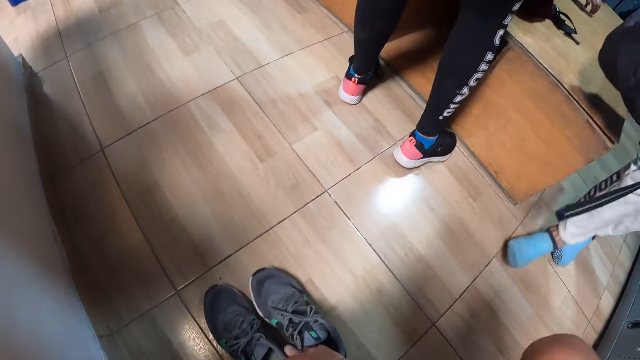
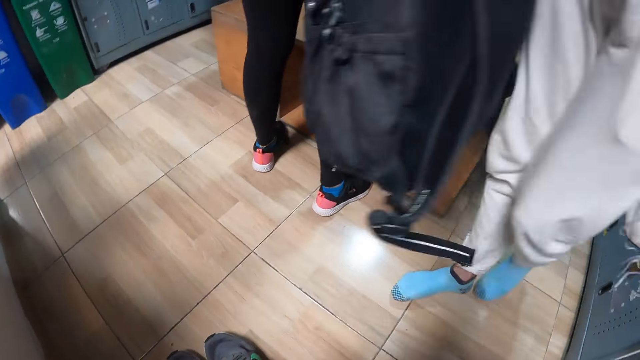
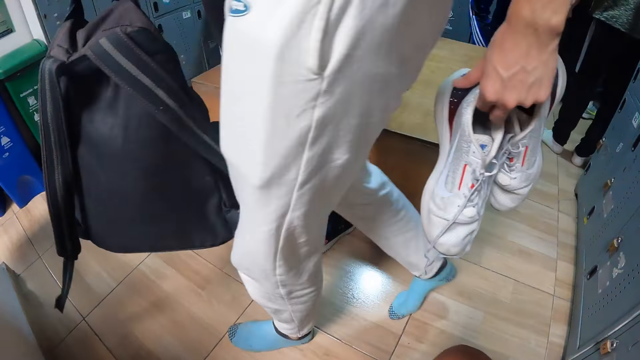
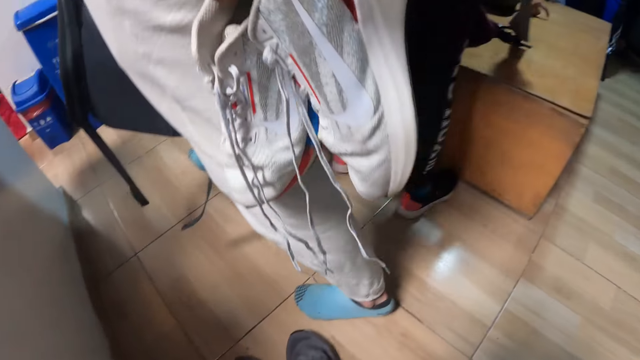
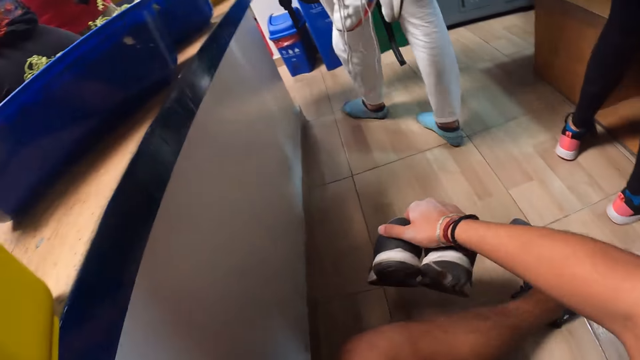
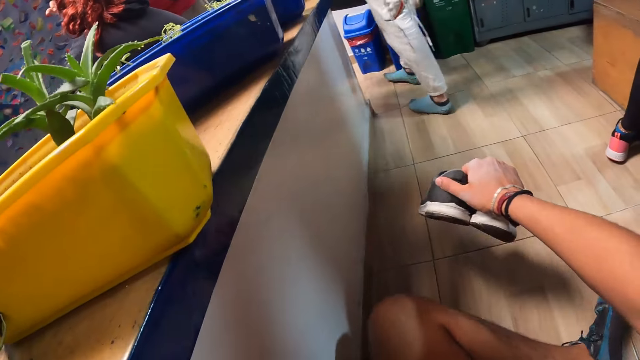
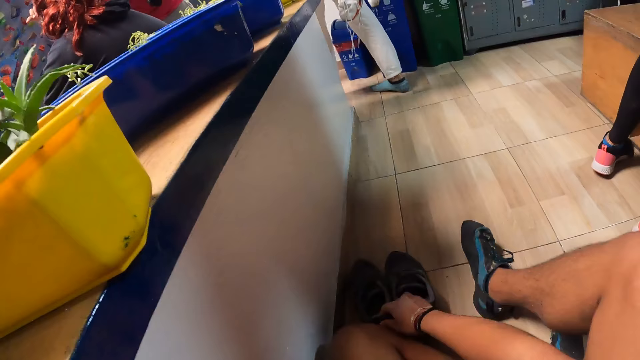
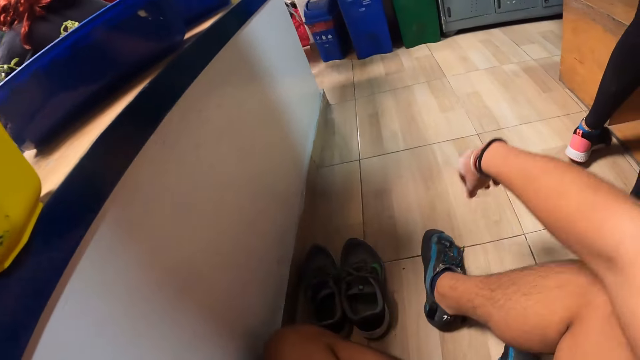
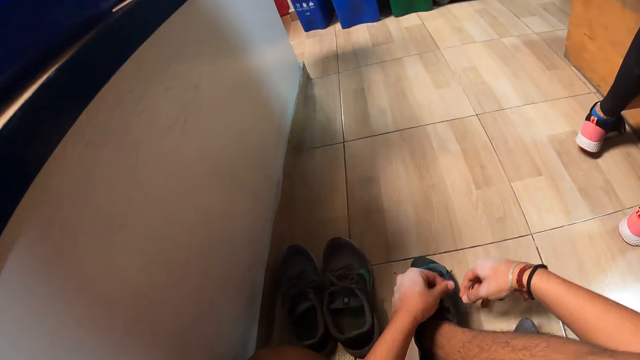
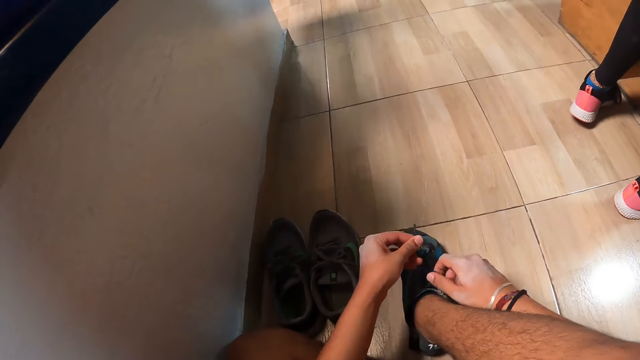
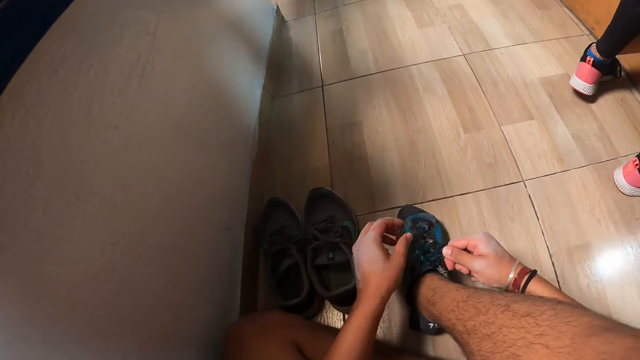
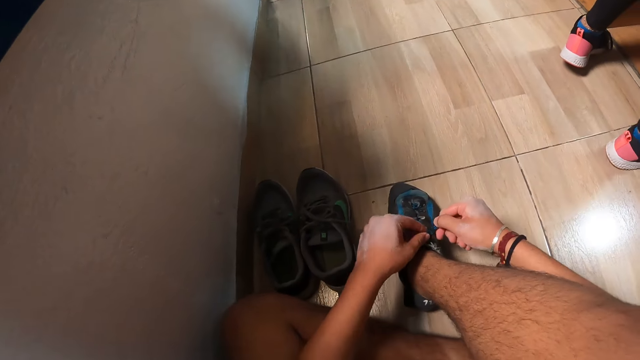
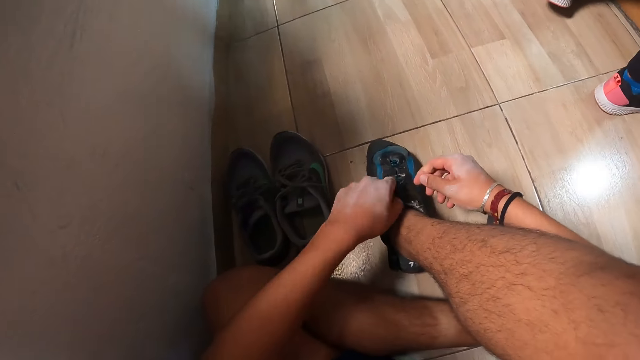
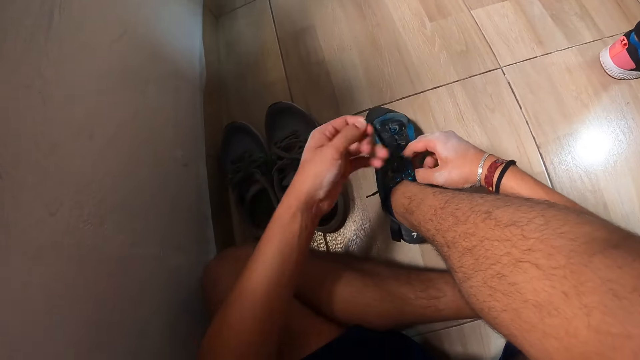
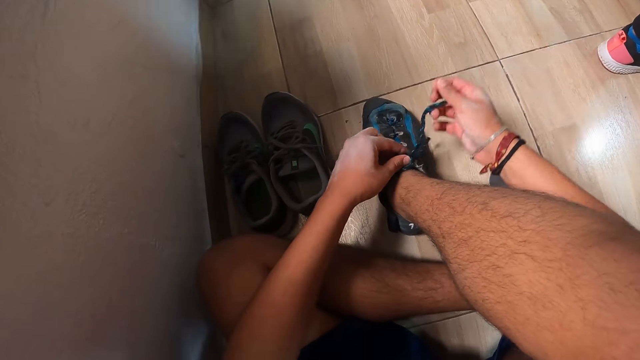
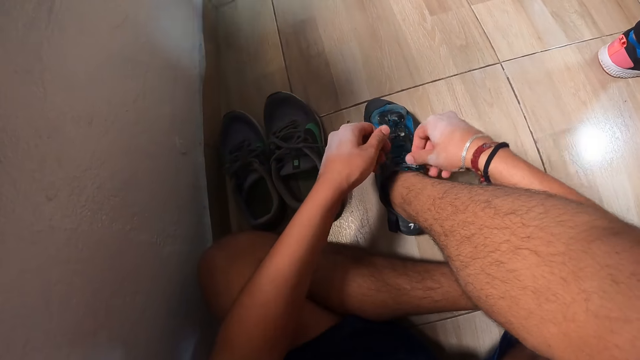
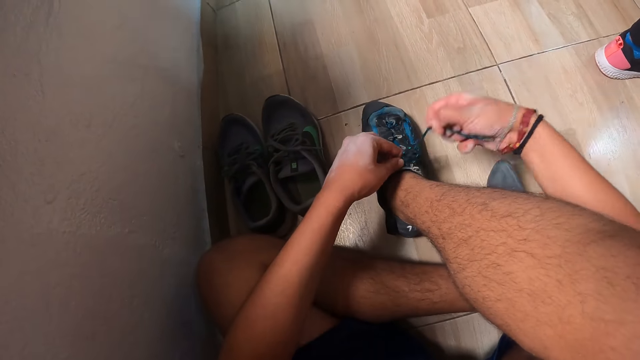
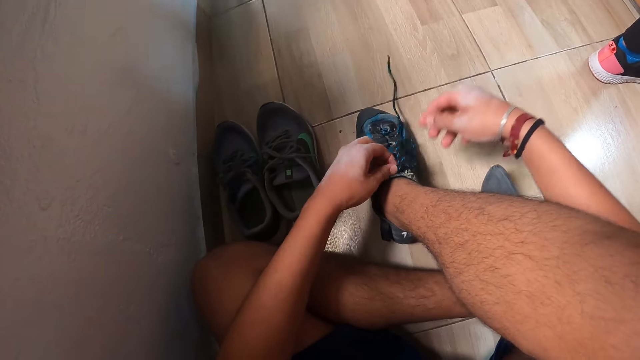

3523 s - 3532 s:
The camera wearer pulls the shoes. He looks around. He sits on the floor. He drops the sneakers on the floor with his right hand. He unties a shoelace of his right foot shoe with both hands.

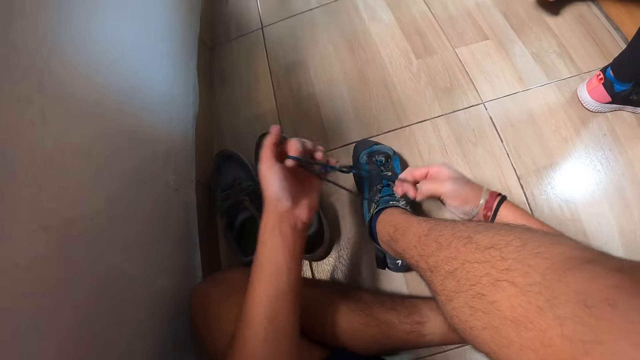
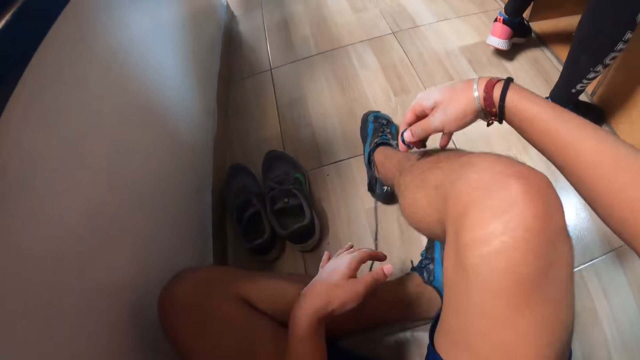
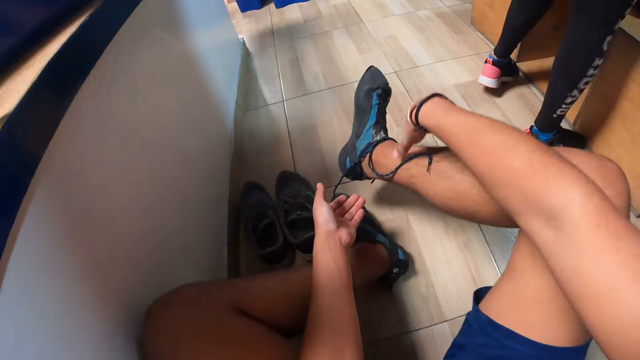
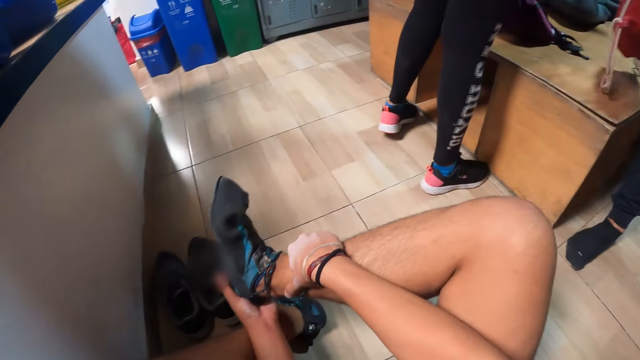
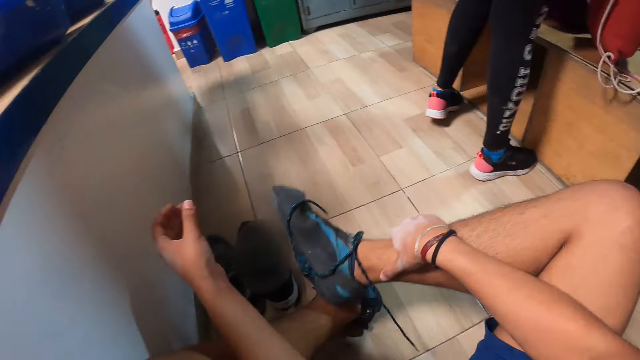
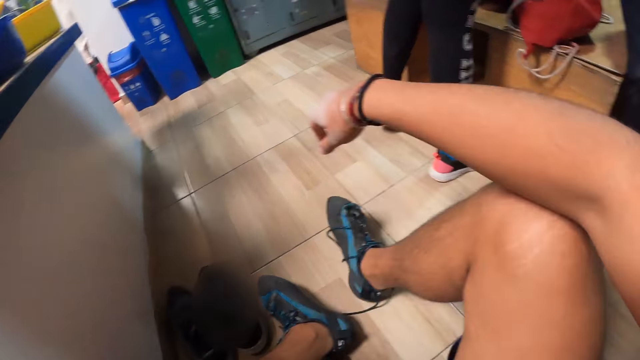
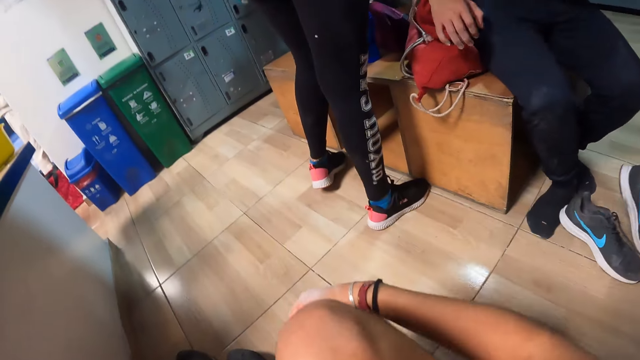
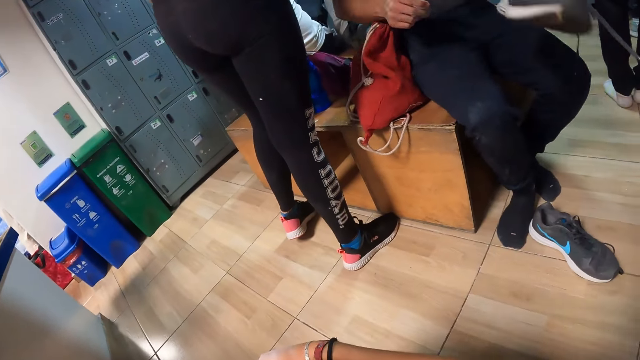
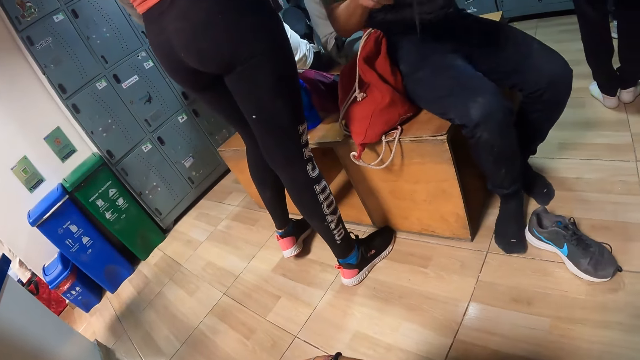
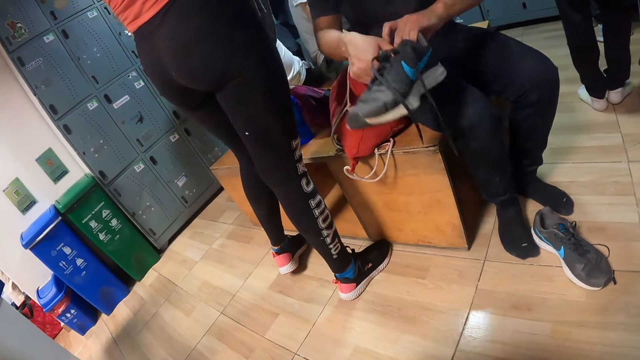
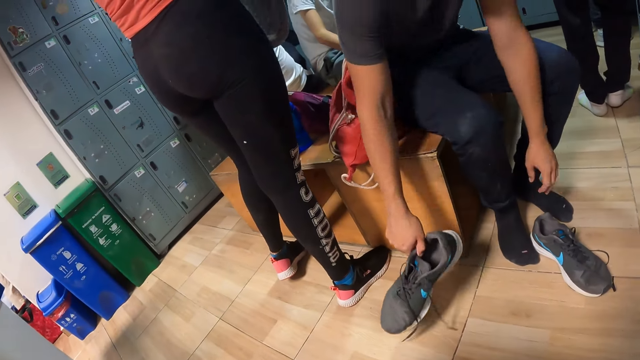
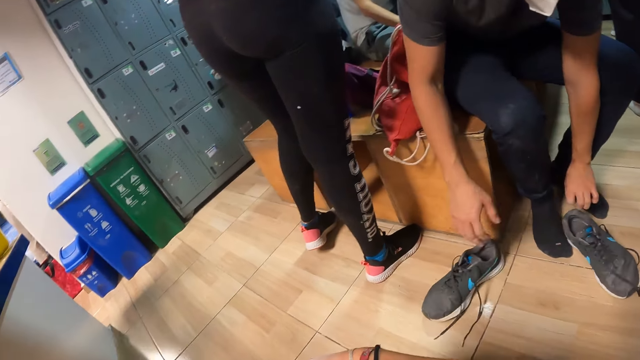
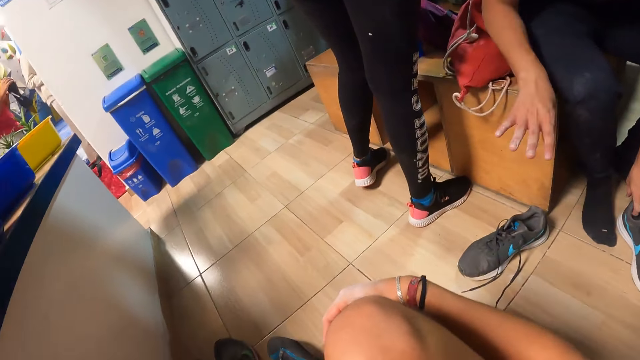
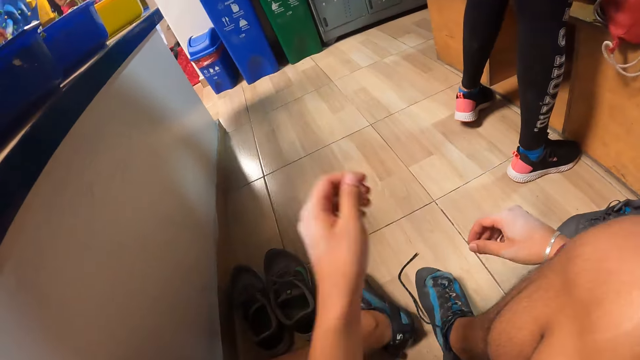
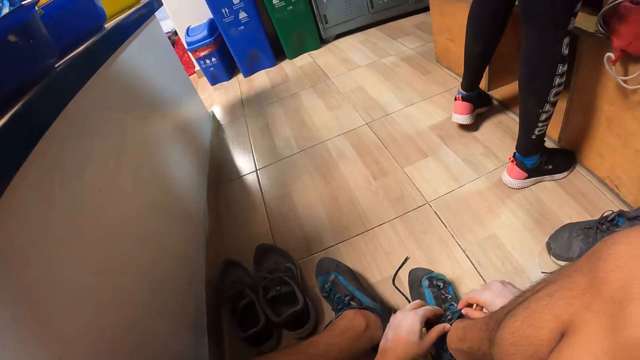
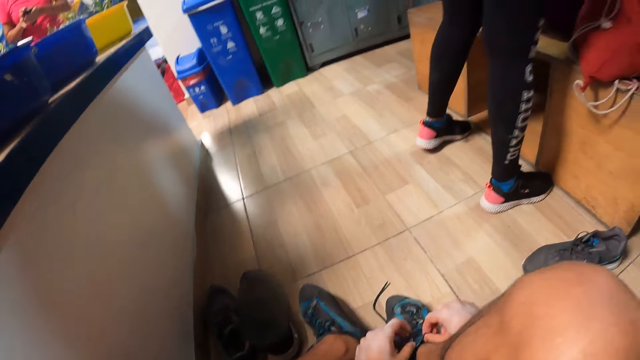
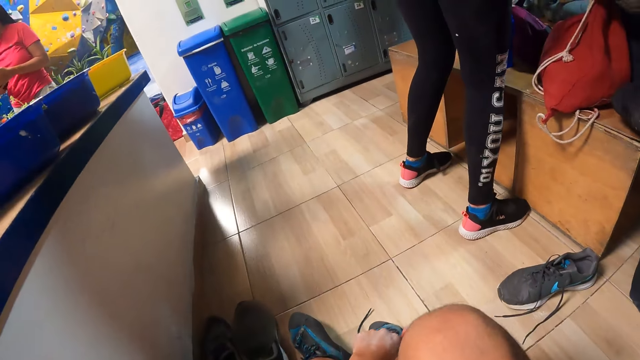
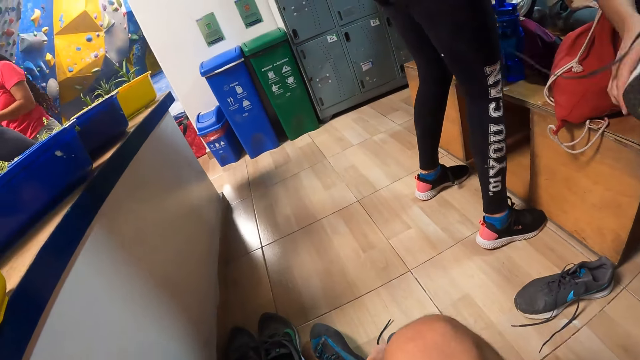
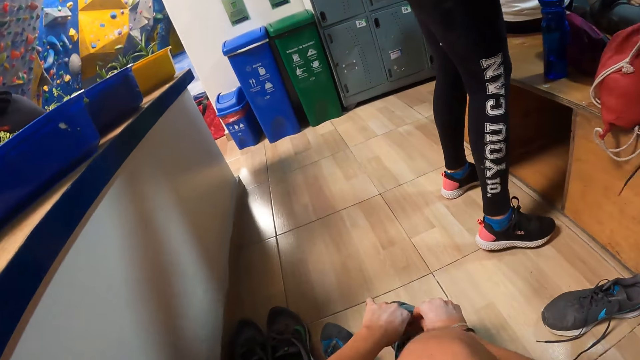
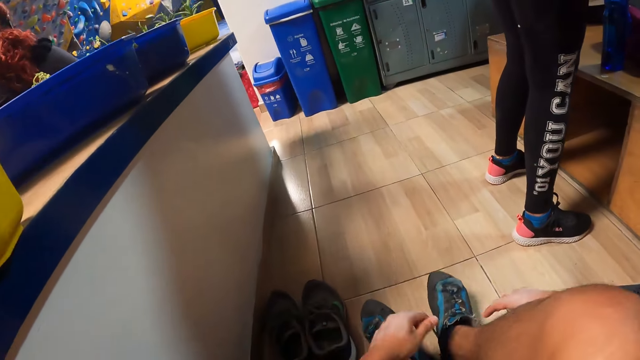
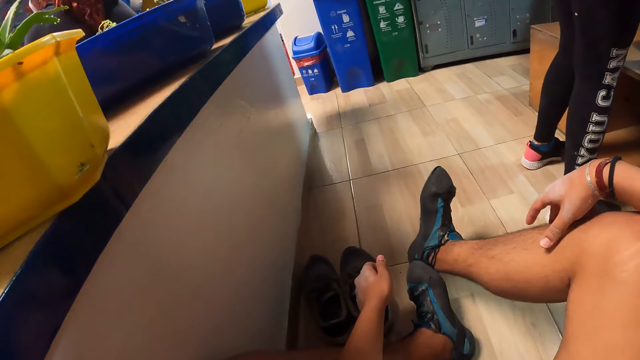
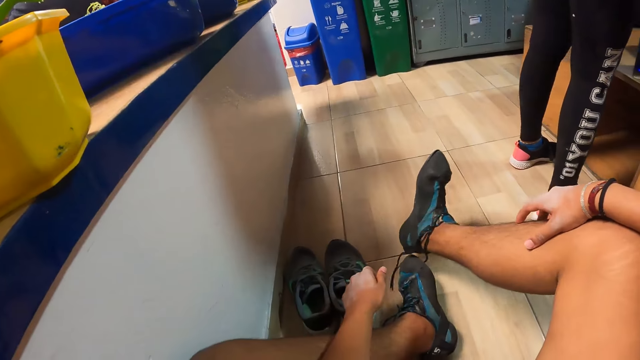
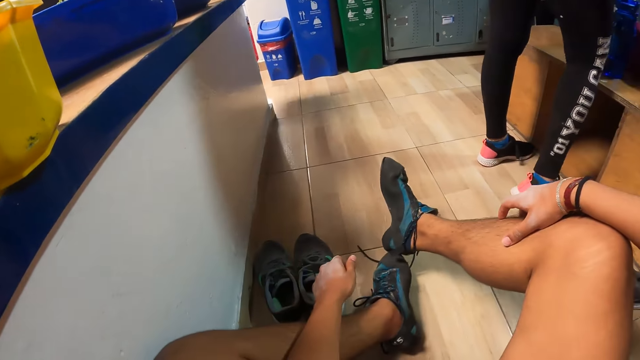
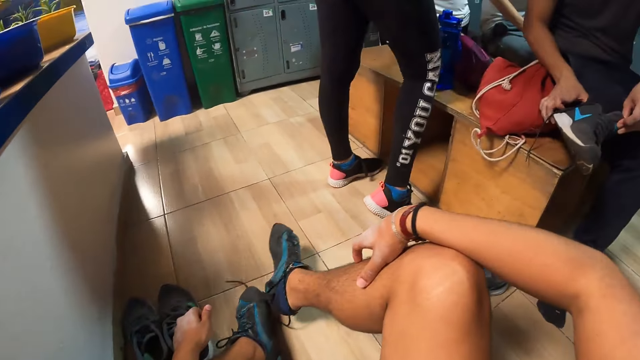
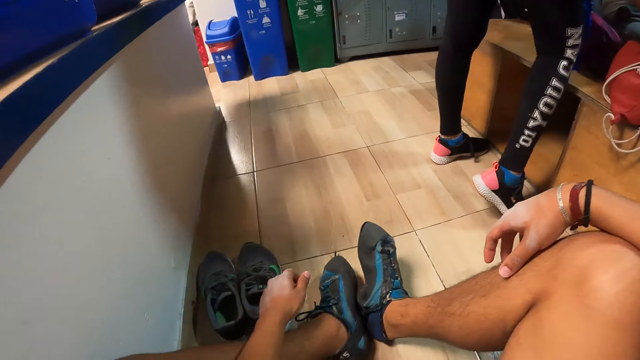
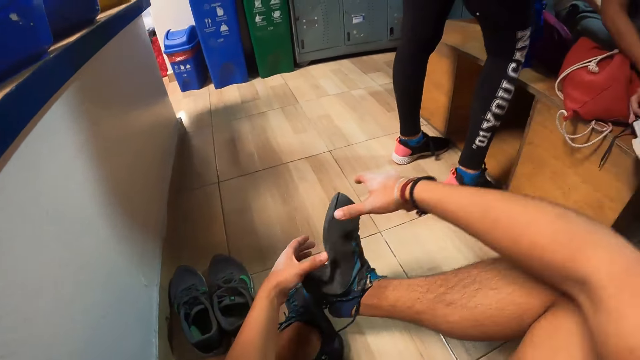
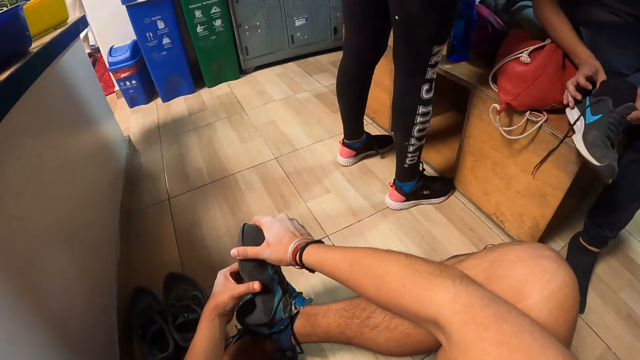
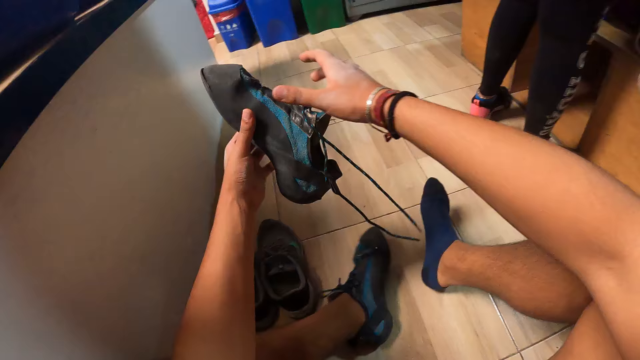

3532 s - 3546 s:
The camera wearer holds his right ankle with his right hand. He takes off his right foot shoe with his left hand. A man drops a bag on the table with his right hand. The camera wearer drops his right leg on the floor. The man sits on the table and picks up a right foot sneaker on the floor with his left hand. The man drops the right foot sneaker on the floor with his right hand. The camera wearer unties the shoelace of his right foot shoe with both hands. He places his right foot on his left foot. He takes off his right foot shoe with his left foot. The man wears the left foot sneaker on his left foot with both hands. The camera wearer takes off his right foot shoe with both hands.
